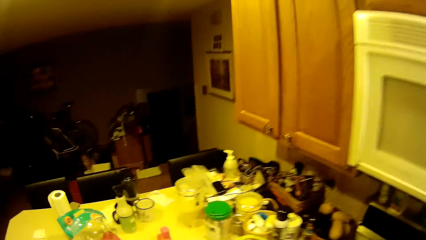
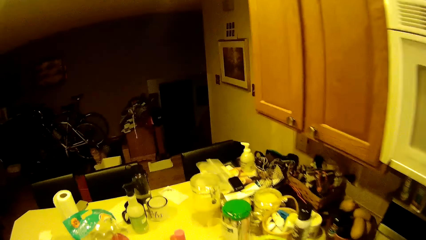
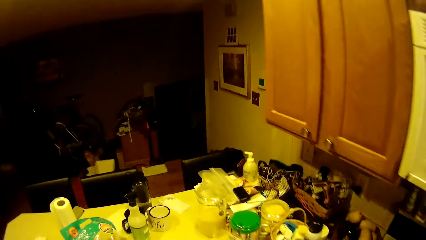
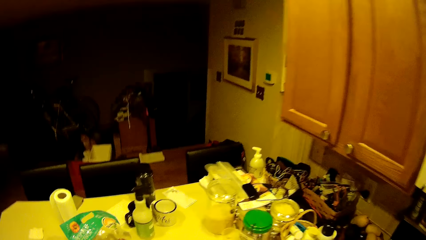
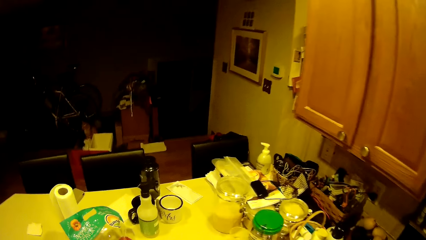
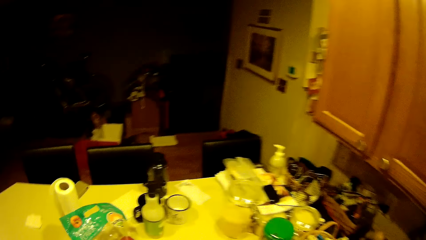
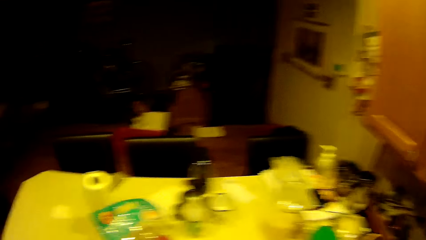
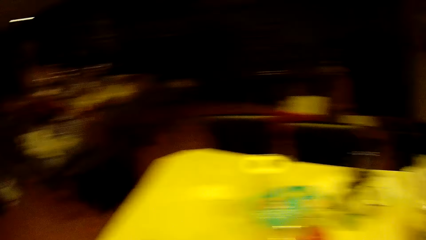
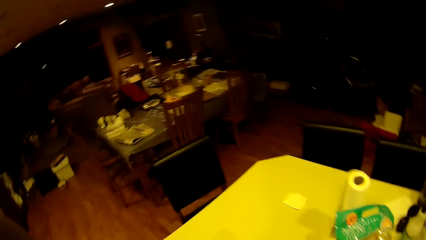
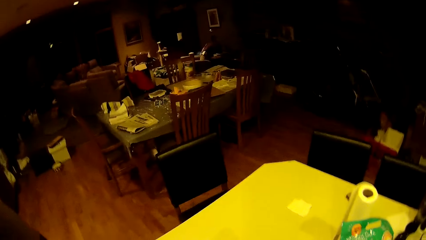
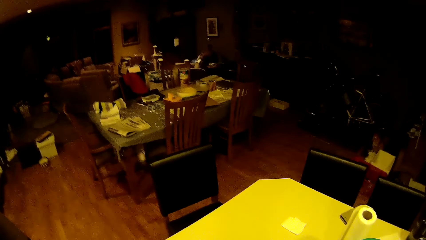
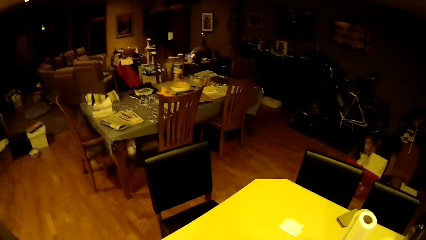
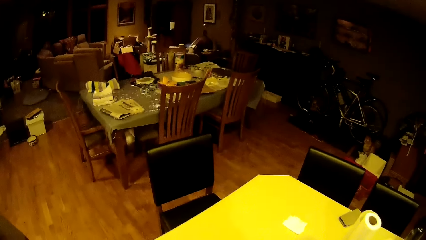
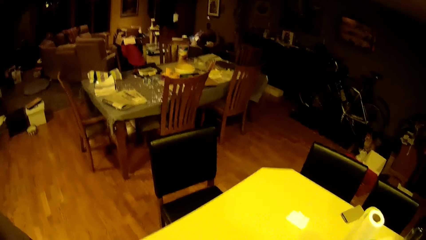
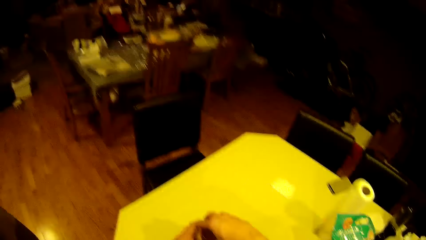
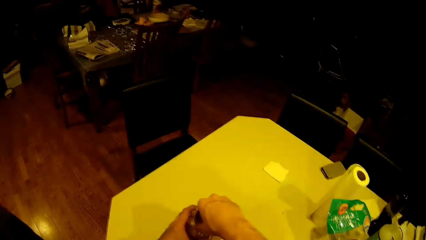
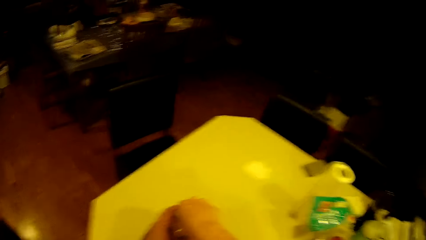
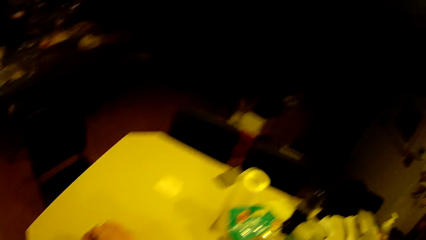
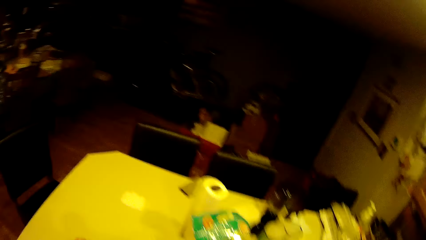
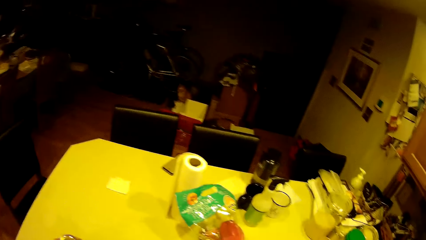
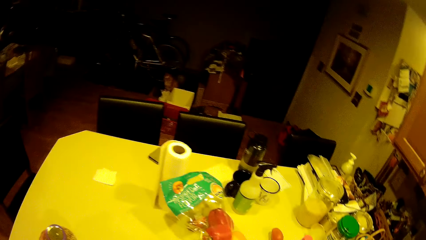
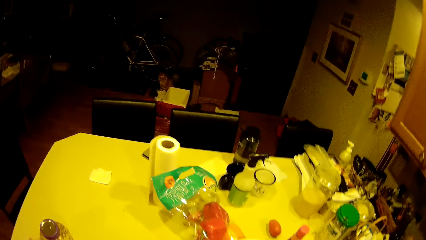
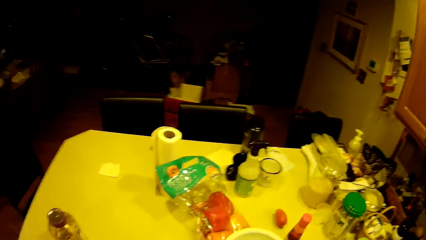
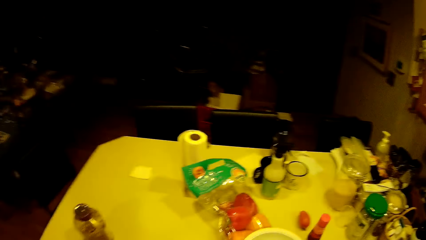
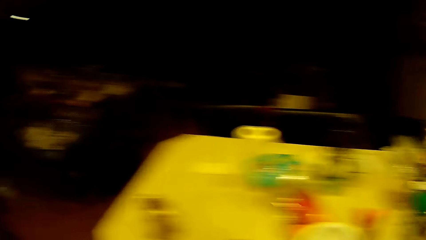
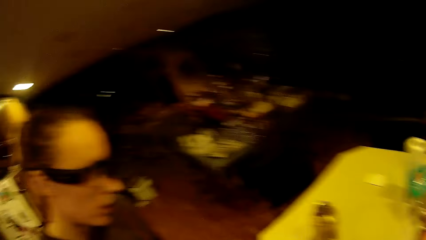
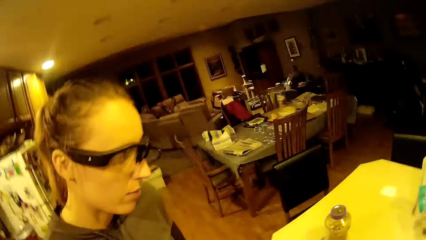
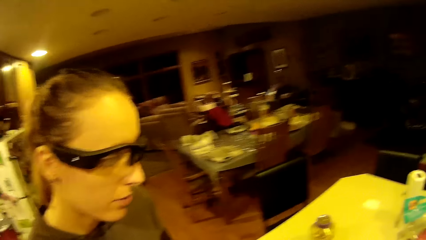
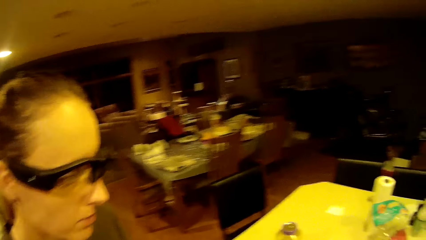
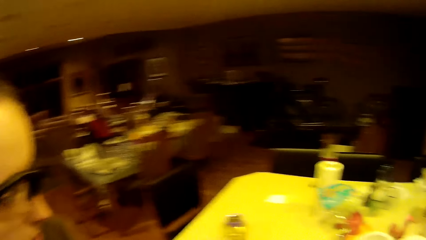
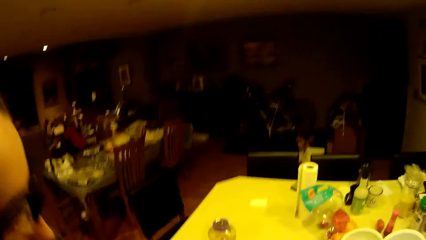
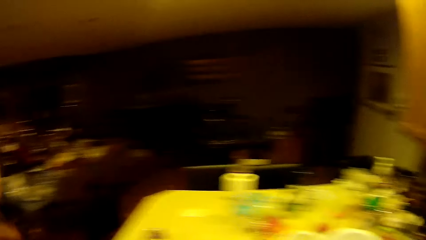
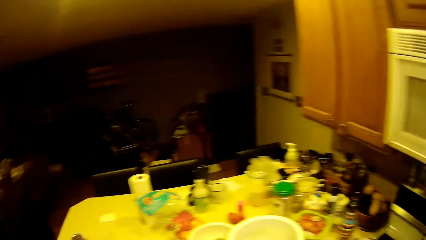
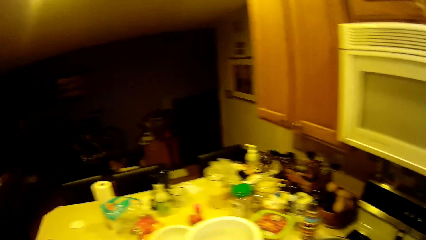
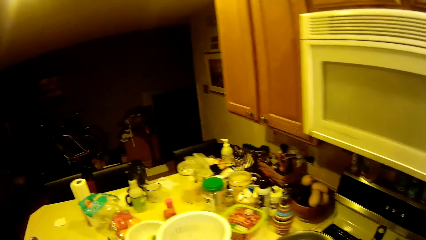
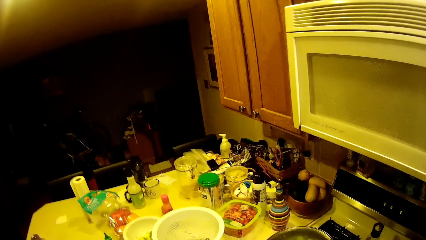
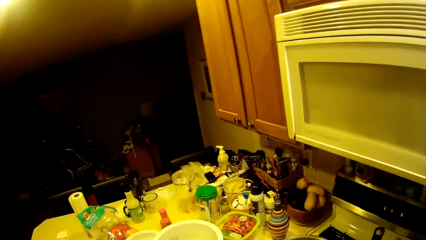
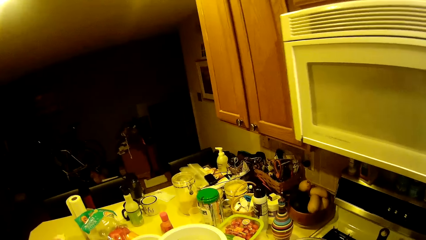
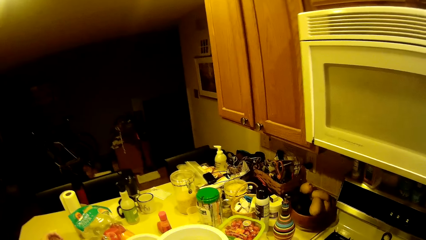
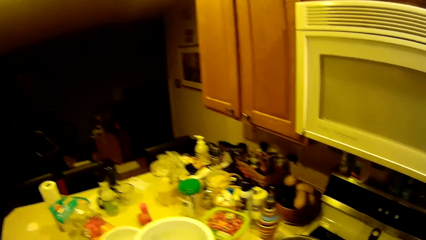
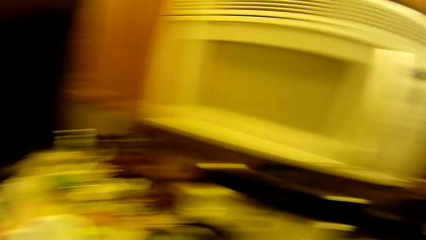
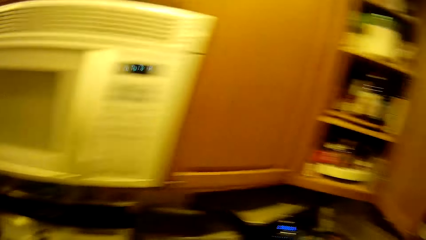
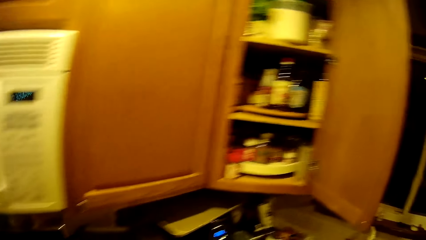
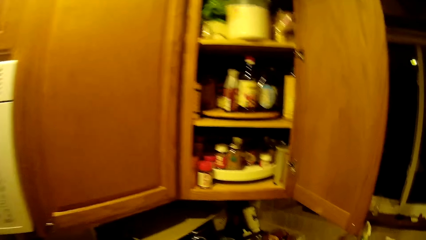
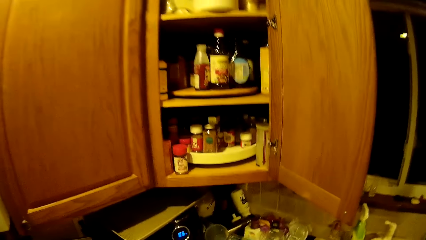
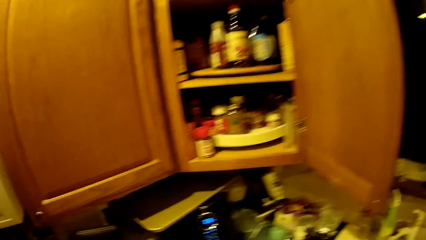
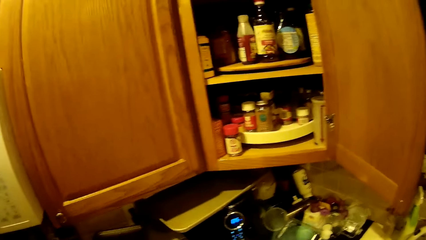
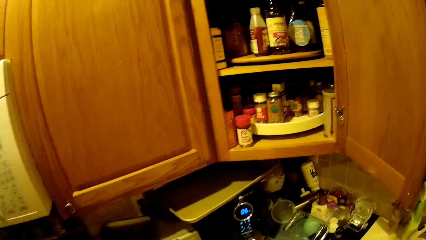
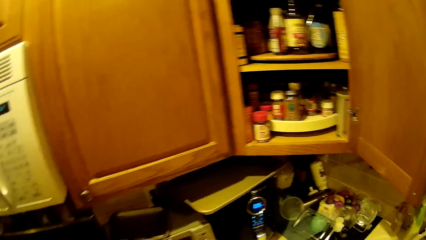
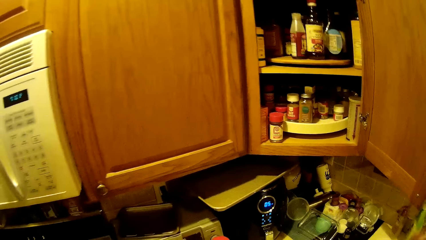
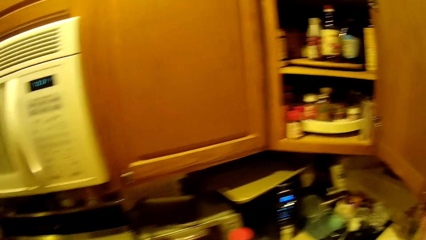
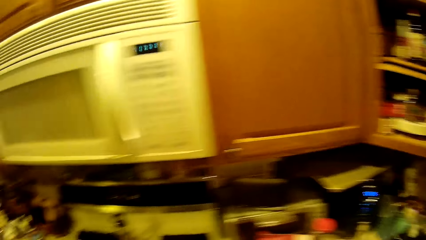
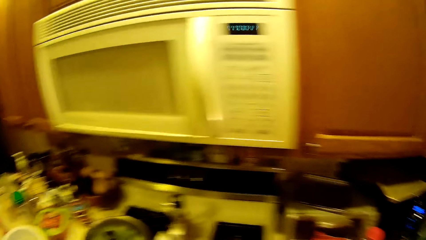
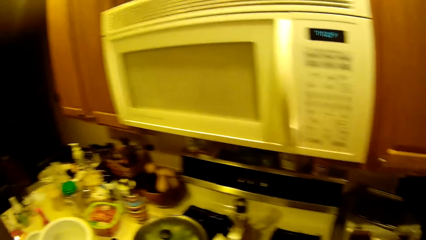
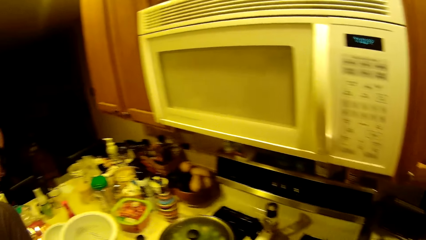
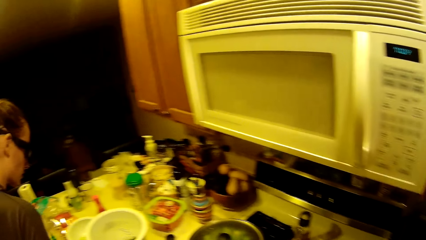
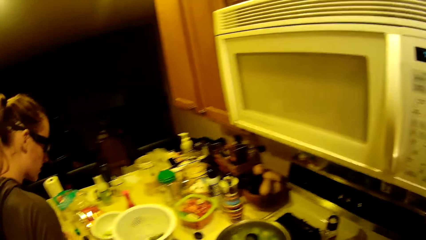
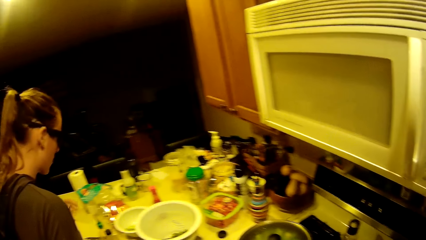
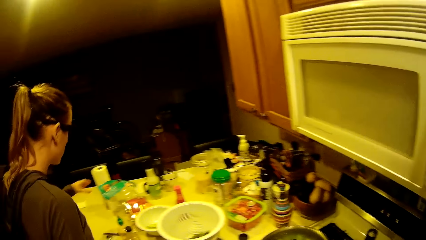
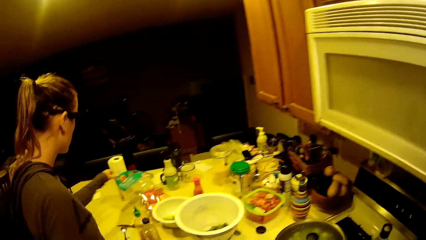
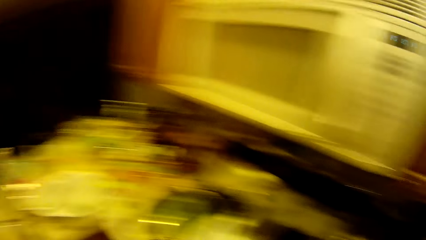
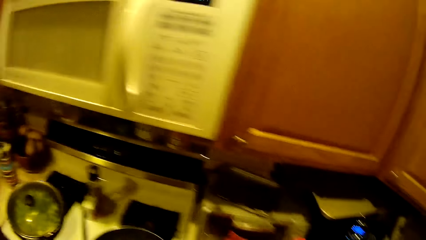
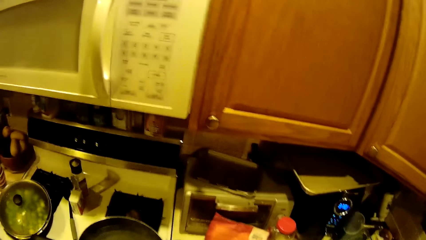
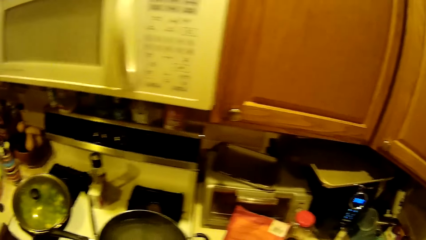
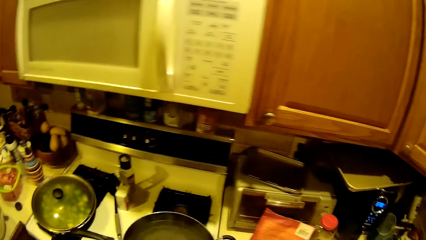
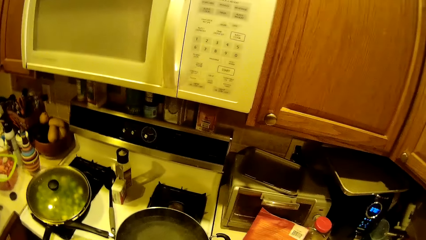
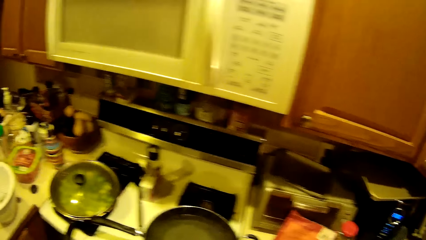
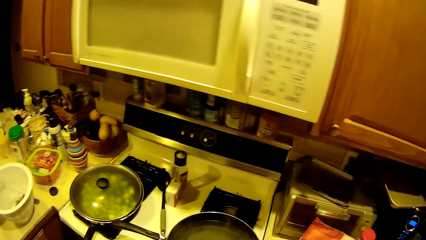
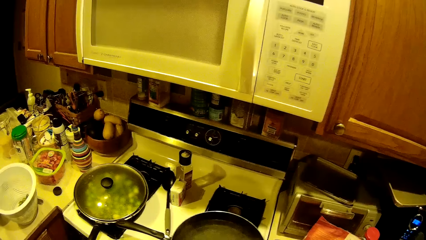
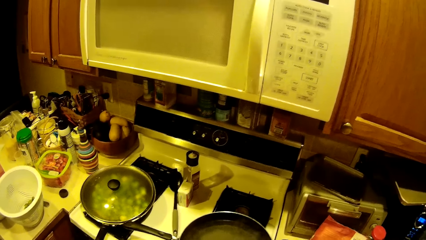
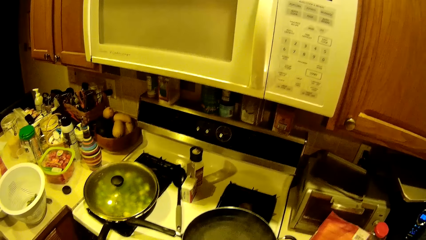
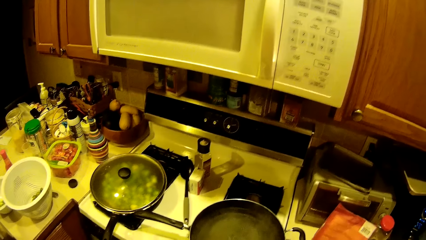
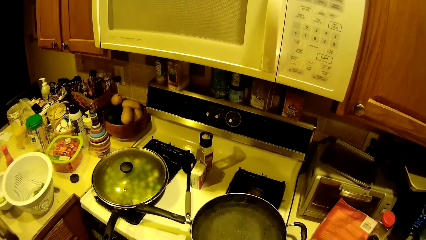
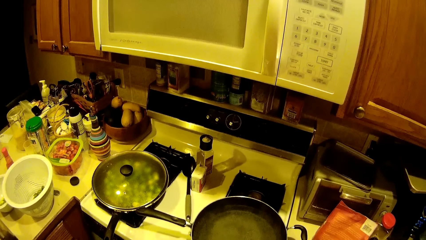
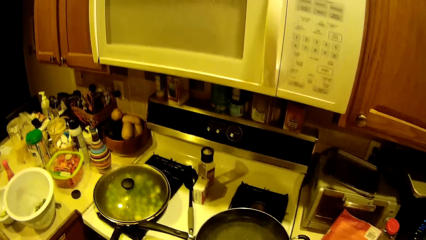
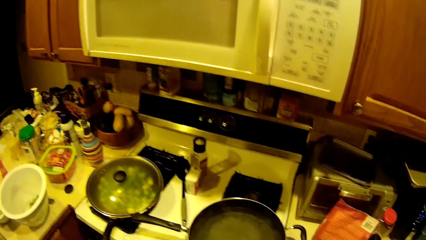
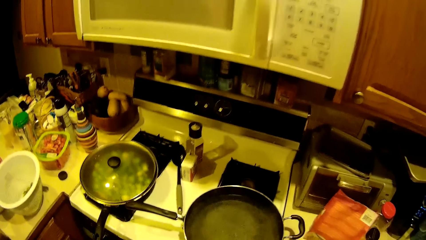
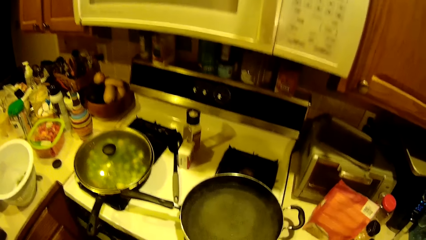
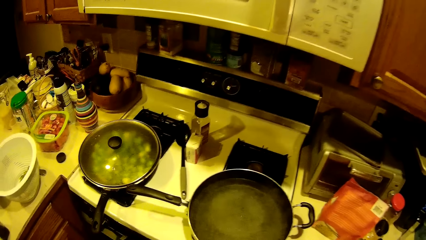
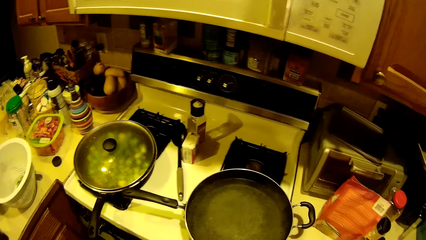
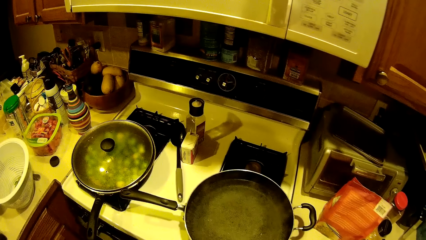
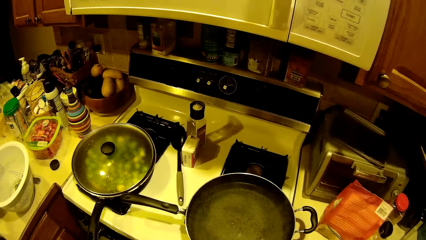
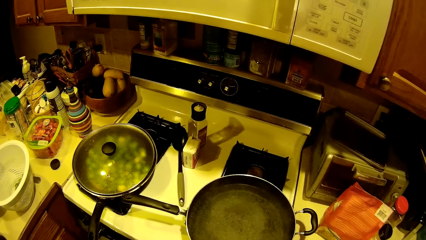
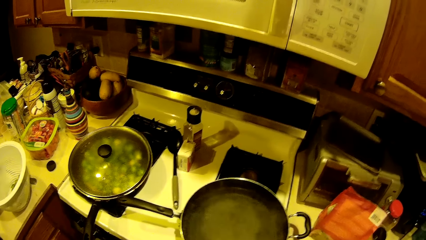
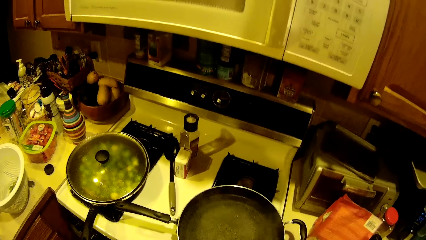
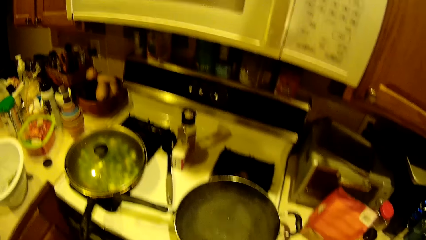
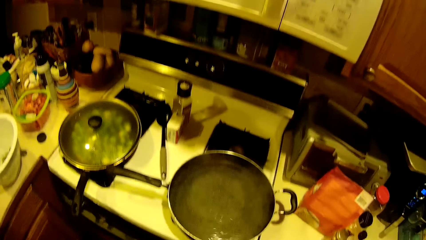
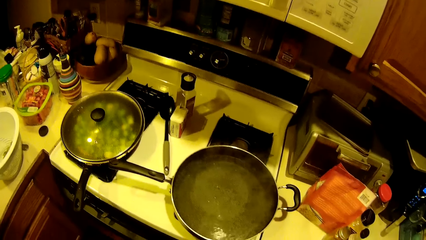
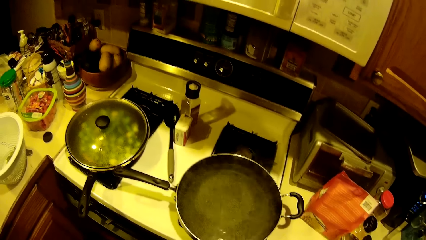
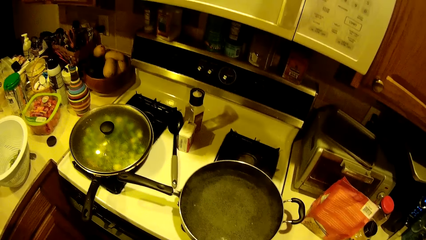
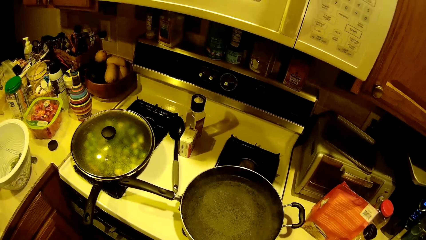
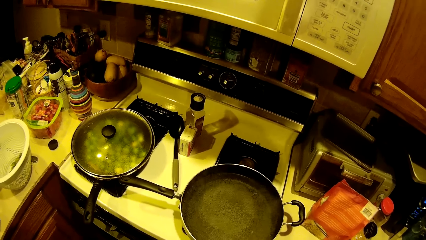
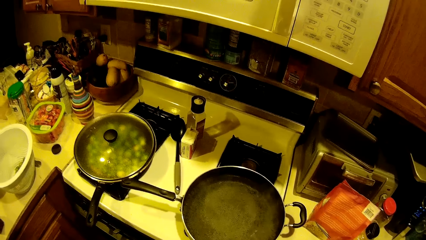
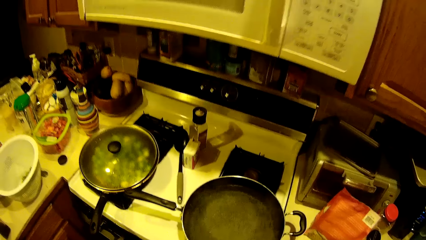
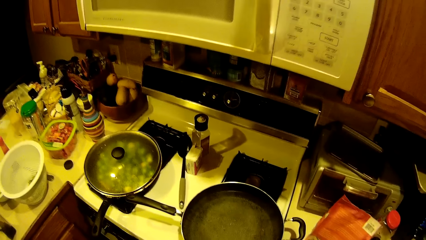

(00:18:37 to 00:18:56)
The camera wearer opens a bottle on the table with the right hand. A person opens up a bottle. The person touches a paper.
